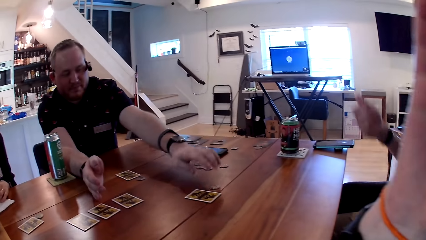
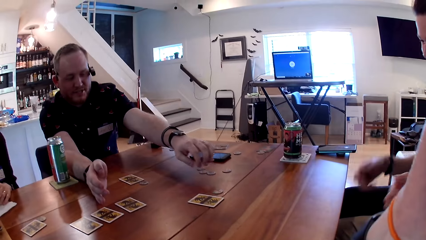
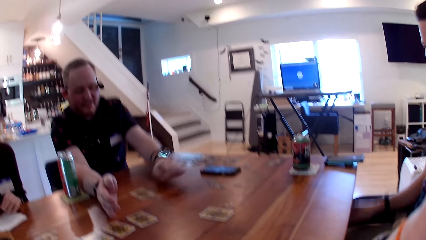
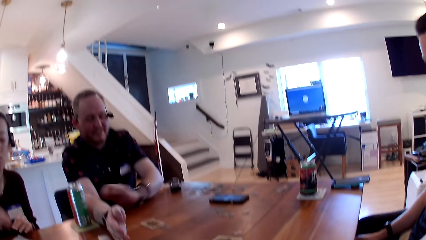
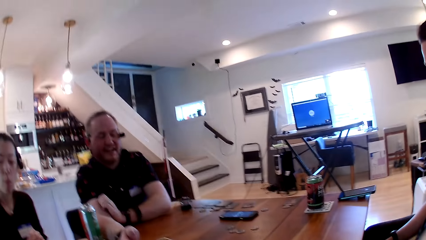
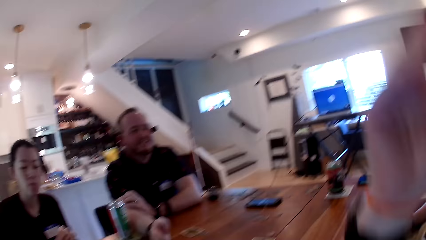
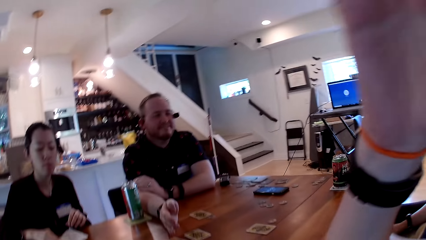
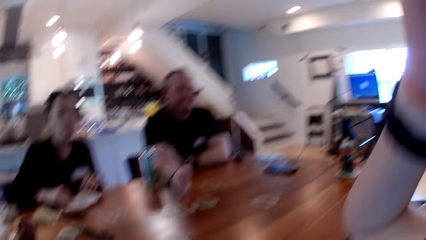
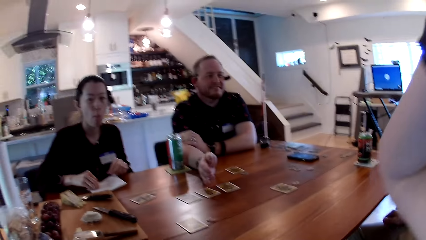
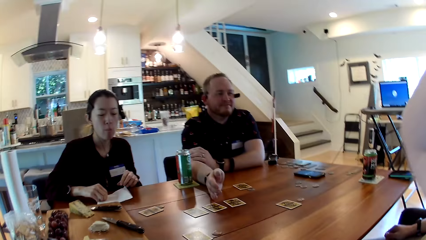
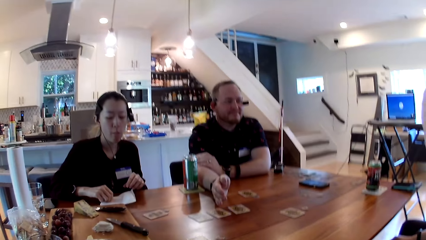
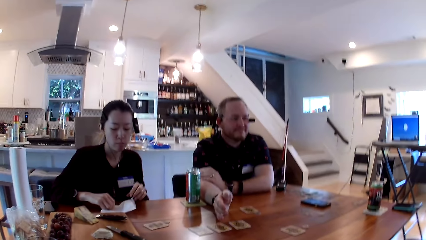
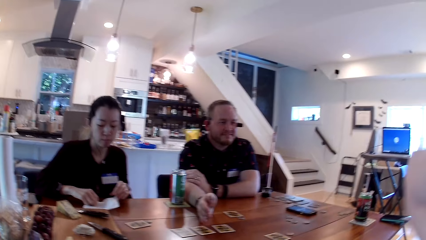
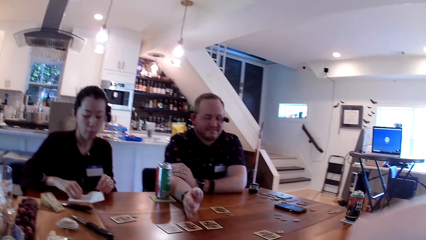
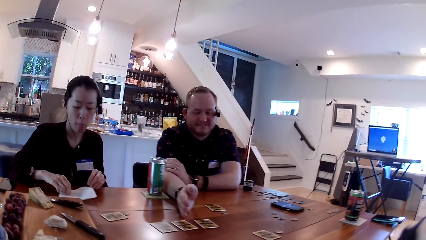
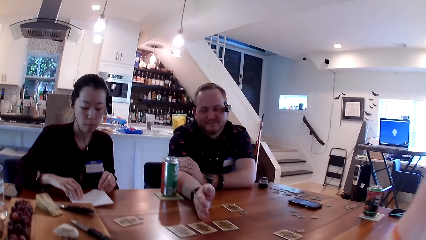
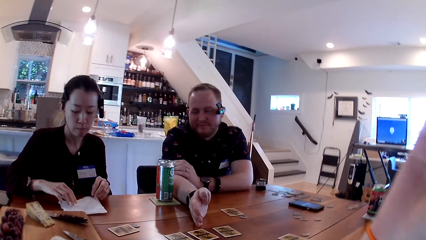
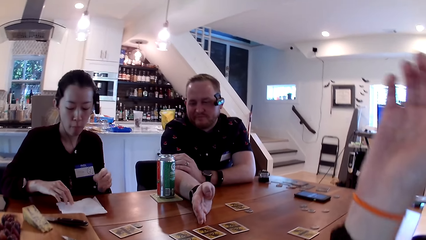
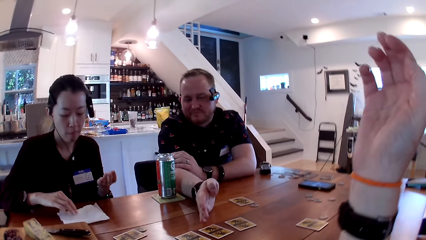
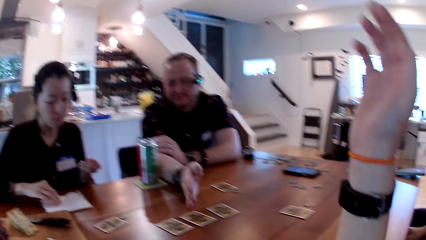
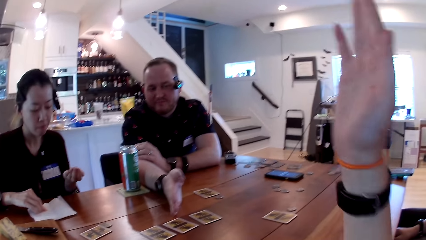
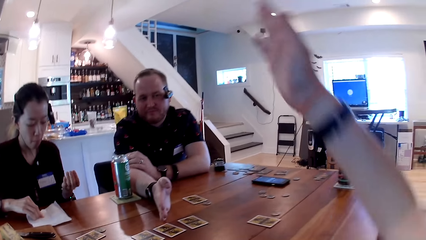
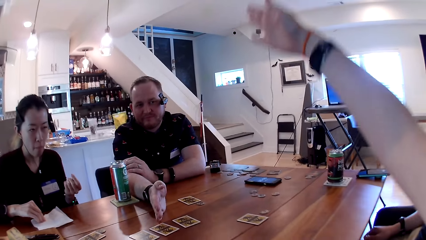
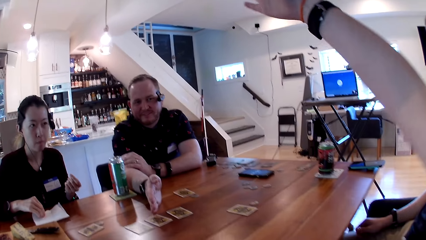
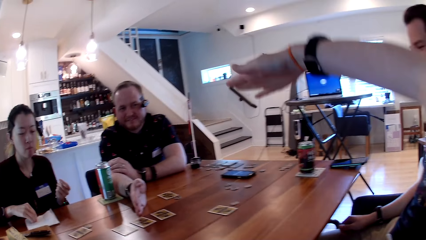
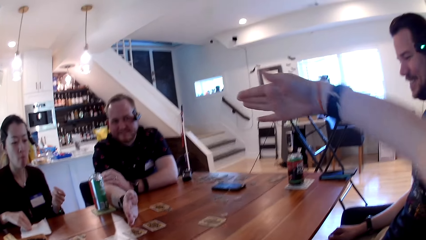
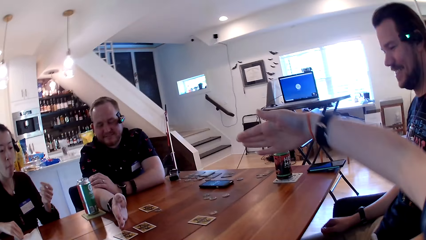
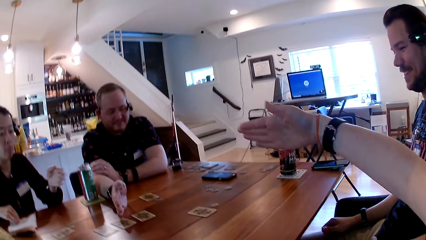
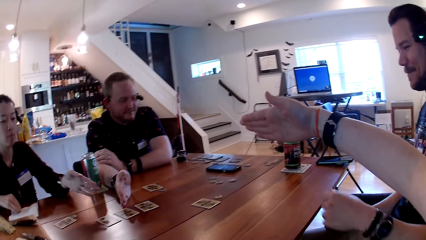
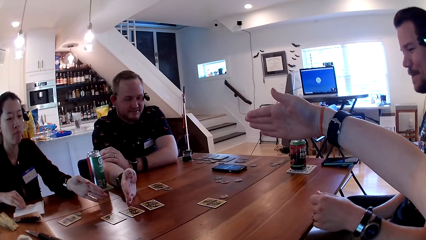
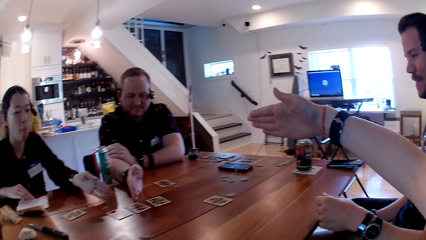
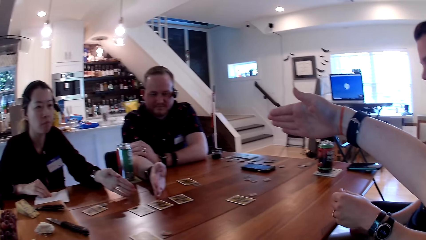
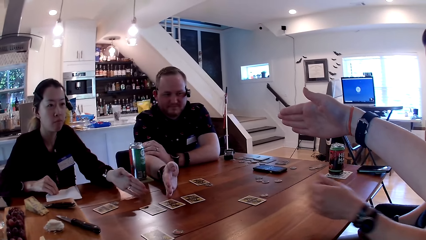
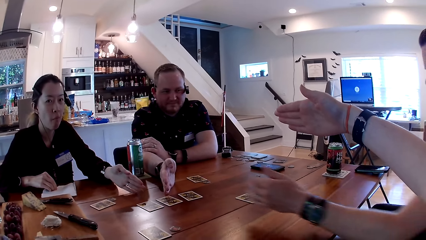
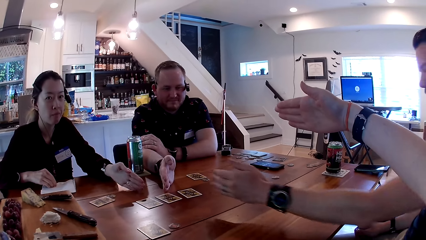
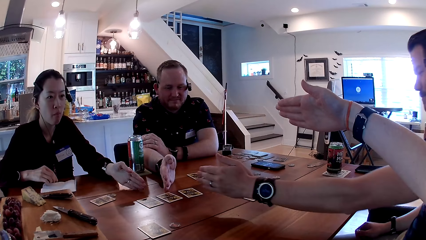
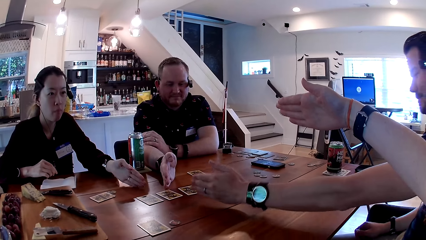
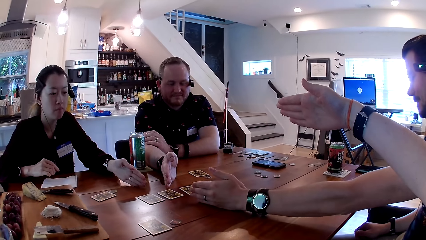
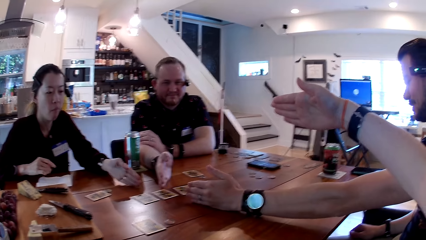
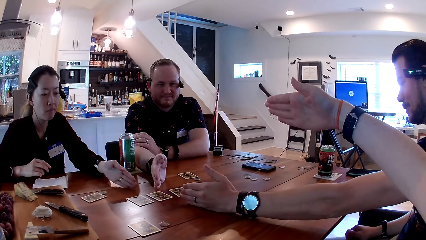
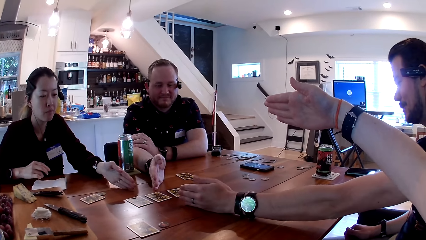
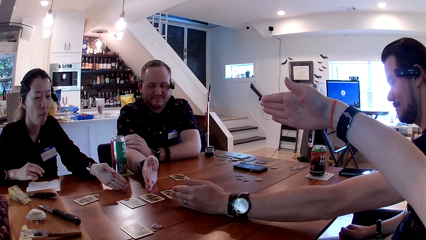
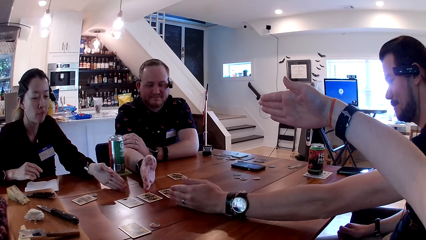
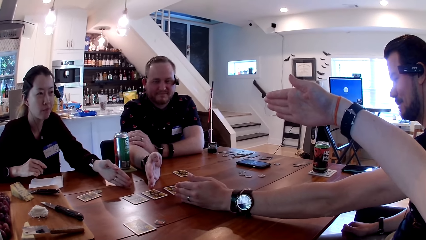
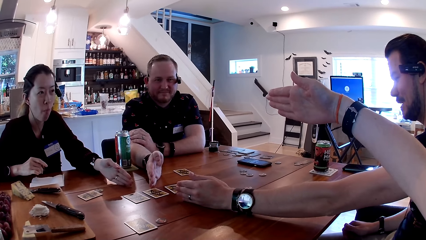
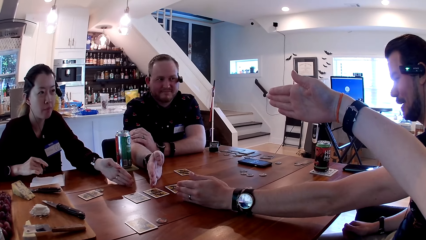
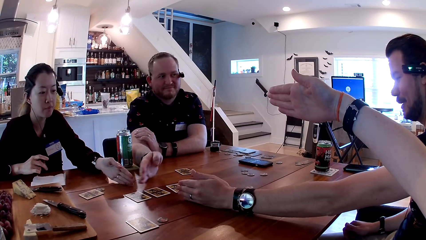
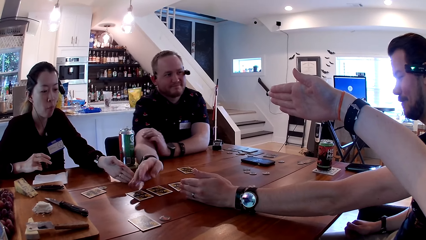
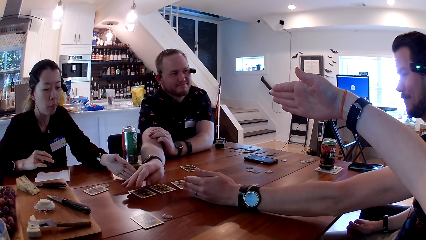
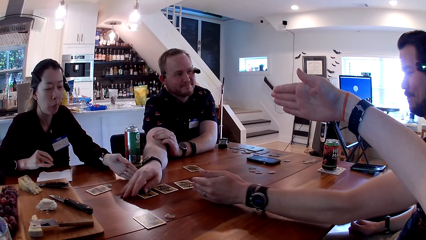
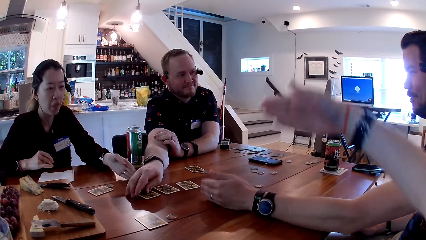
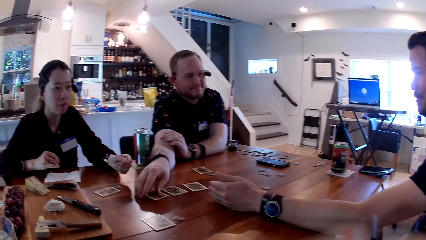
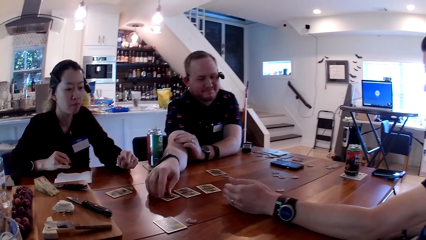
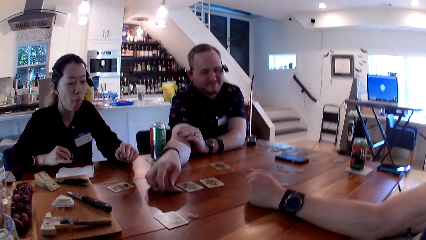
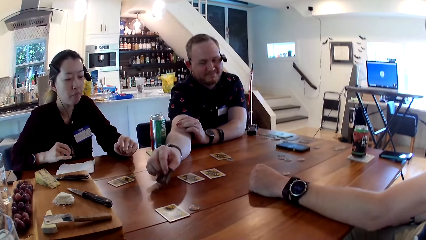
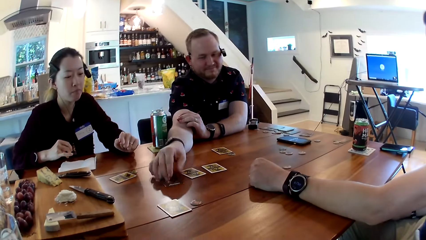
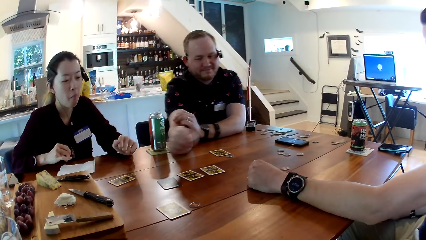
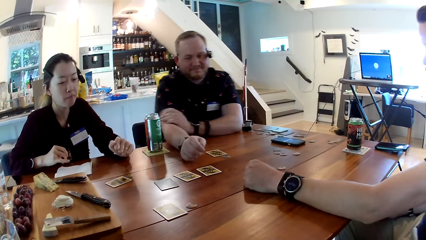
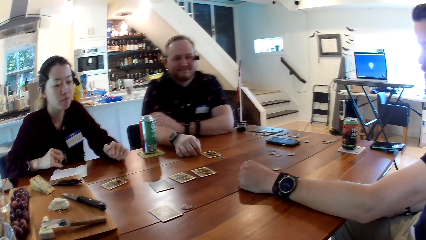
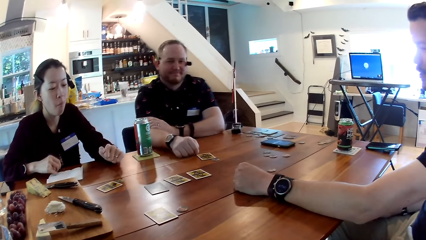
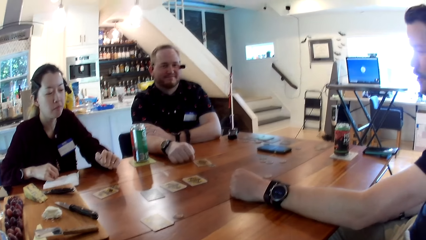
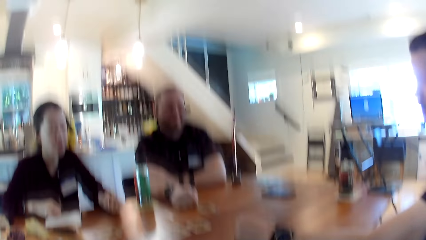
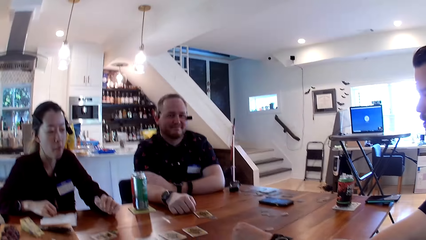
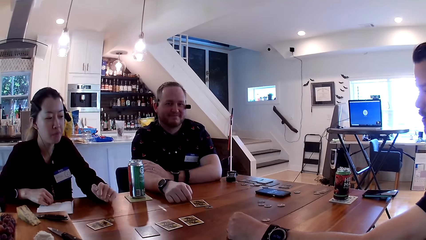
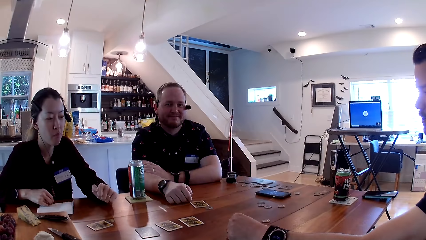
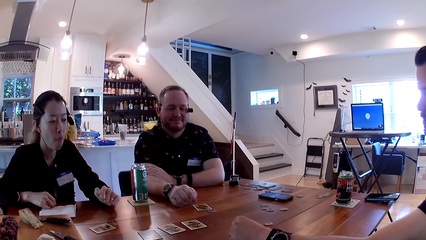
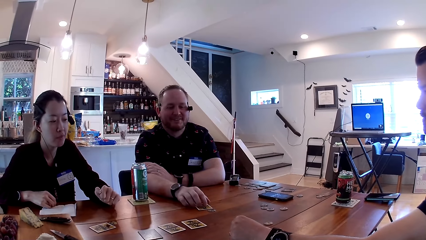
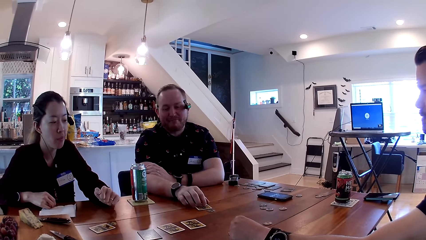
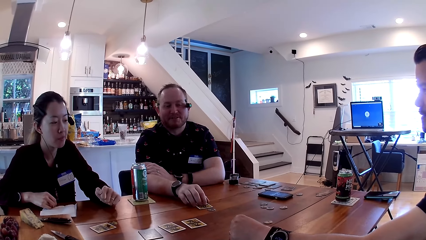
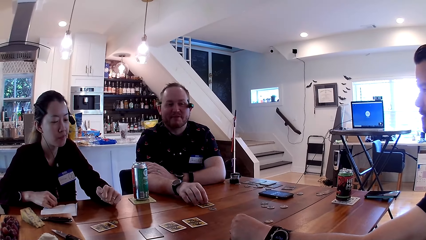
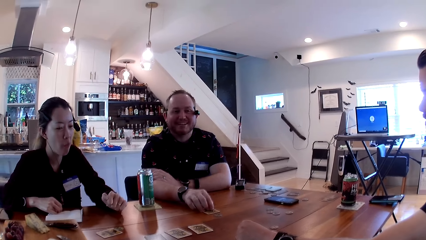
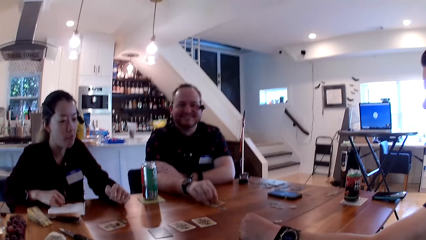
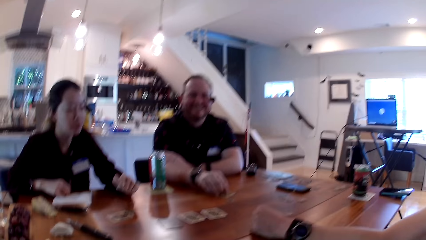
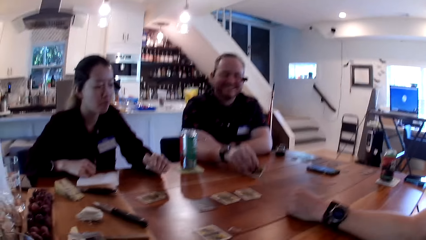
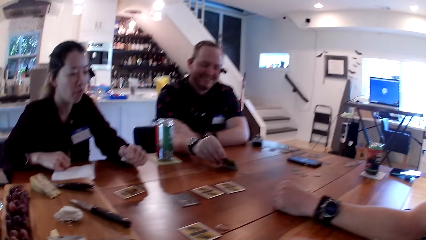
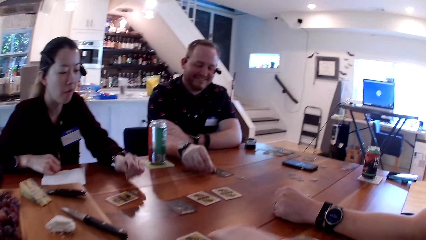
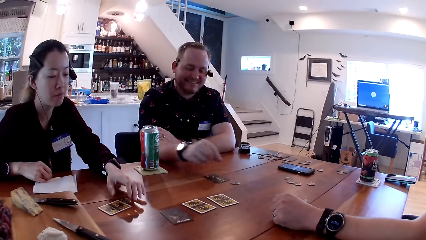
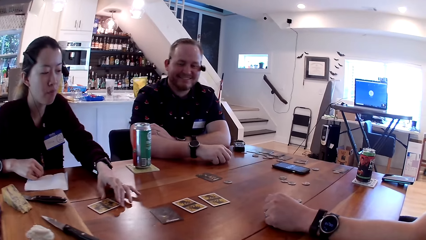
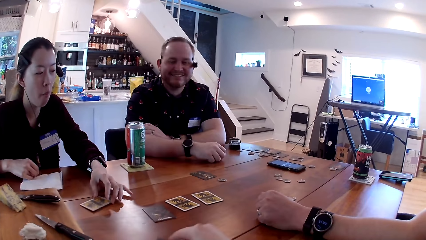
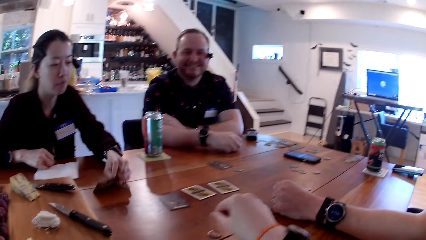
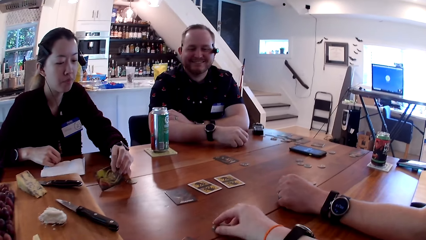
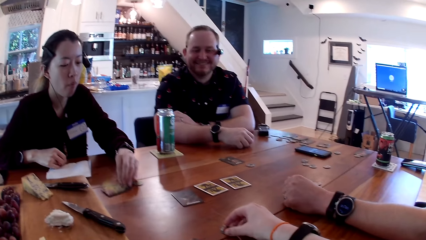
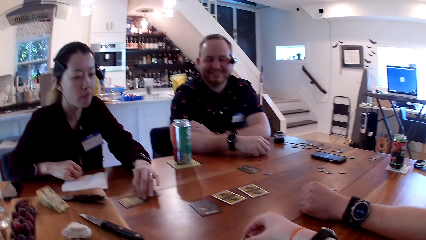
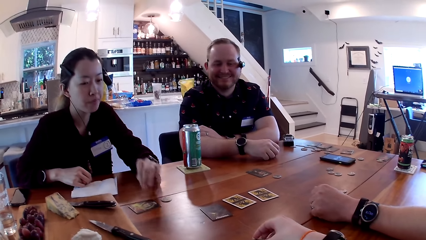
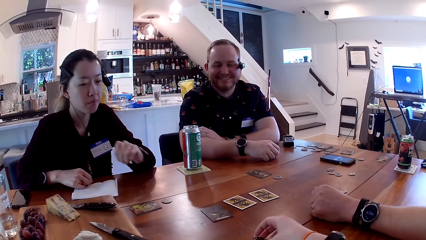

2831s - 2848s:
The camera wearer converses with the other man. The woman fiddles with a serviette. The camera wearer points at the first man. The woman places her left hand on the table. The other man places his left hand on the table. The camera wearer, the first man, the woman and the other man stretch their hands. The first man flips a card with his right hand and picks up the card. The camera wearer interacts with the first man. She converses with the first man. The first man flips a card with his right hand. The woman flips a card with her left hand. The camera wearer places her right hand on the coin.
